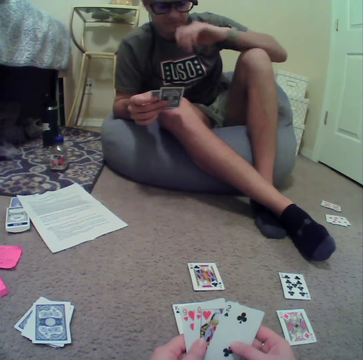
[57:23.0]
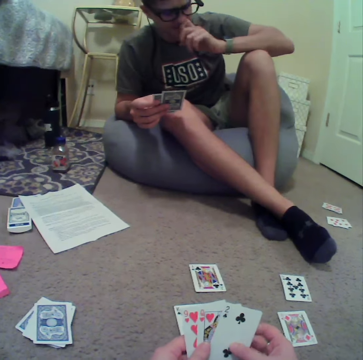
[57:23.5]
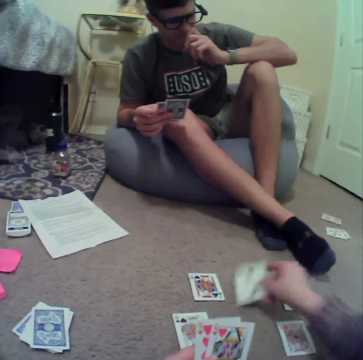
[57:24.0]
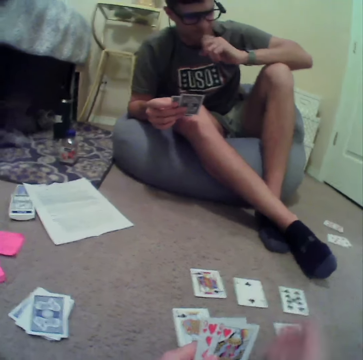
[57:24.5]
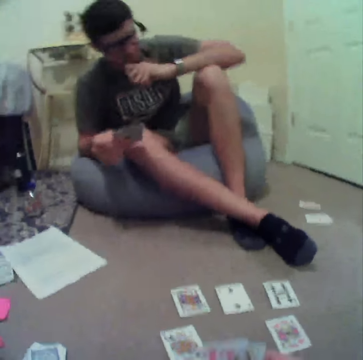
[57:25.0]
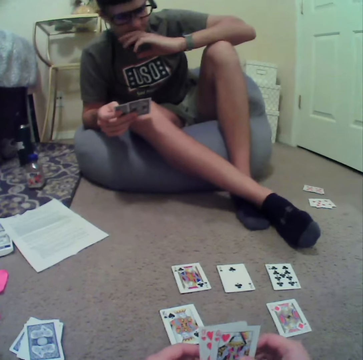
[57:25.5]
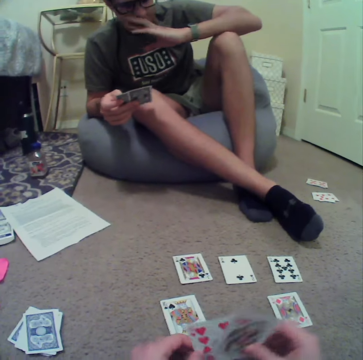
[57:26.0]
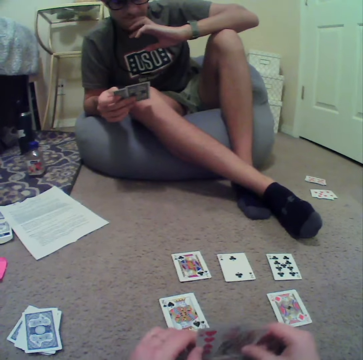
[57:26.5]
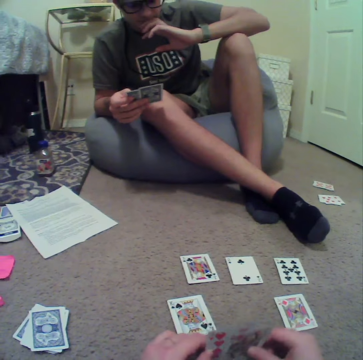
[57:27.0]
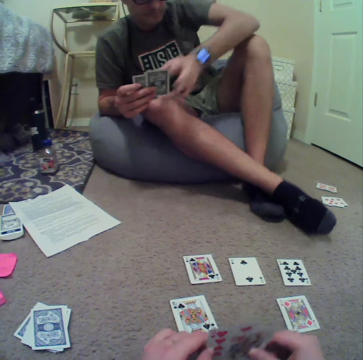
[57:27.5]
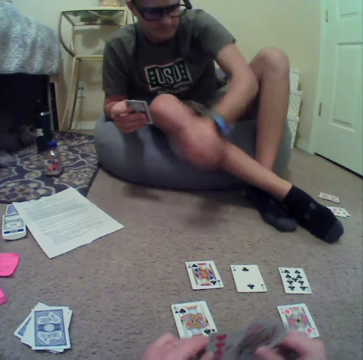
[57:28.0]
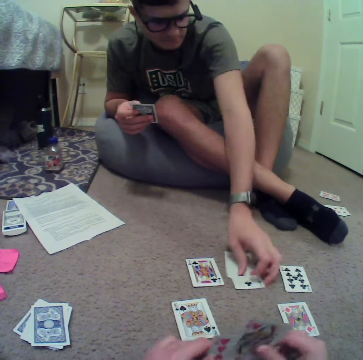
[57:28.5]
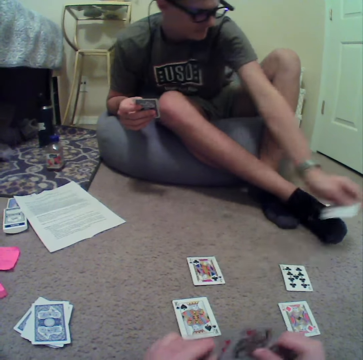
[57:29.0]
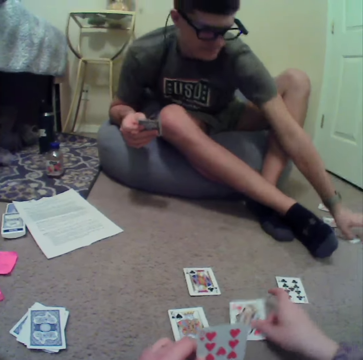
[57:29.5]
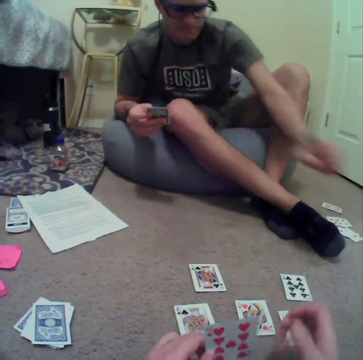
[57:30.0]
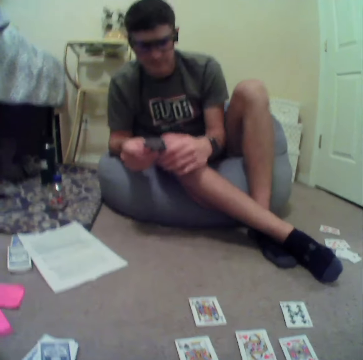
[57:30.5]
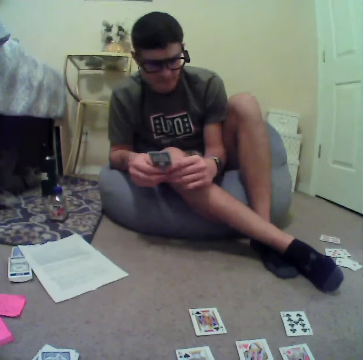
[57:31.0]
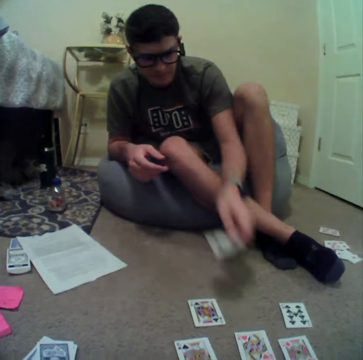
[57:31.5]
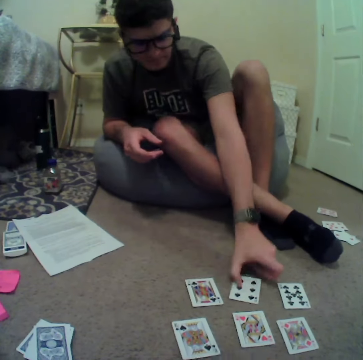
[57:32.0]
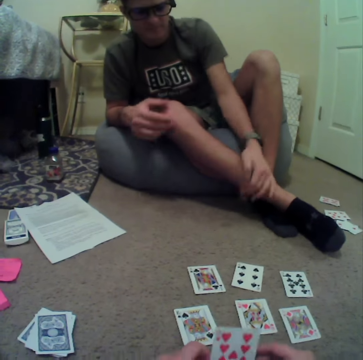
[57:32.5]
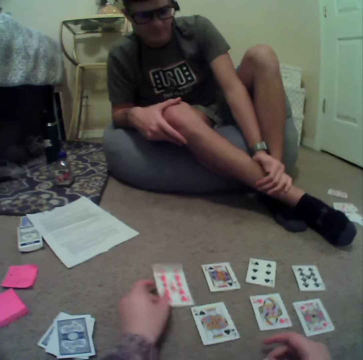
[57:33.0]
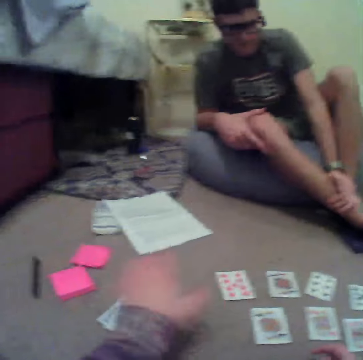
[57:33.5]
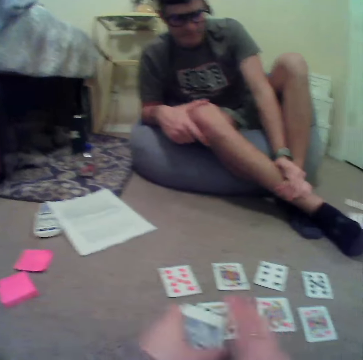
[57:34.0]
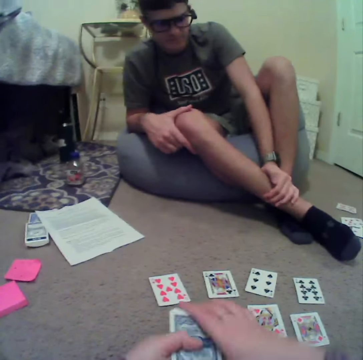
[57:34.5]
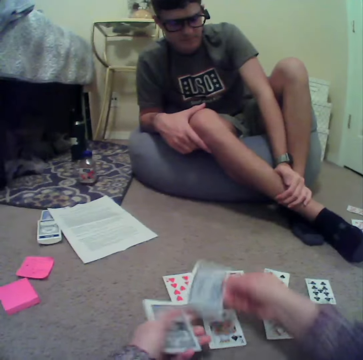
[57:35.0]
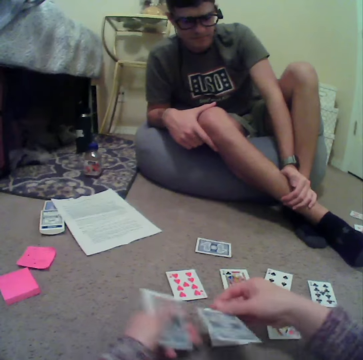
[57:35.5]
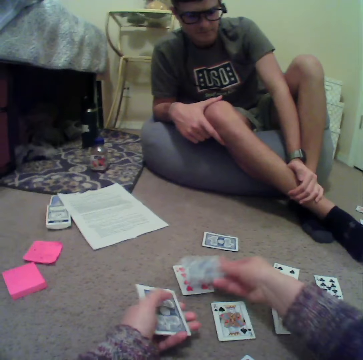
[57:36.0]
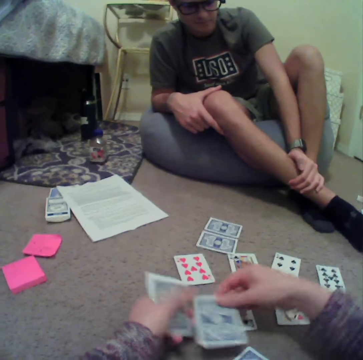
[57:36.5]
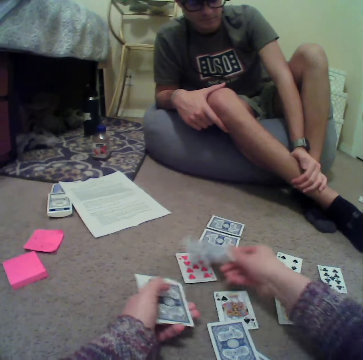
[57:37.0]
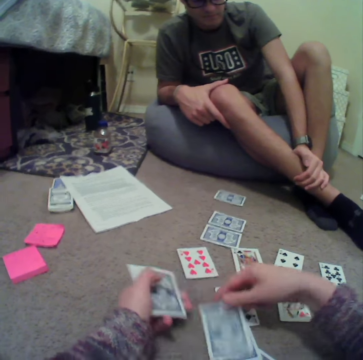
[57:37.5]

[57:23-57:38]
The camera wearer plays a rummy card game in the room. They place the card on the floor. A person plays the rummy card game in the room, places the card on the floor and picks the cards. The camera wearer places the card on the floor. They play the rummy card game in the room. The person plays the rummy card game in the room and places the card on the floor. The camera wearer places the card on the floor. They play the rummy card game in the room. They pick the cards. They distribute the cards.

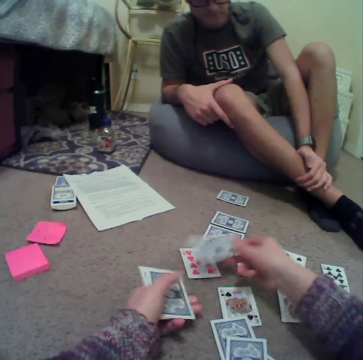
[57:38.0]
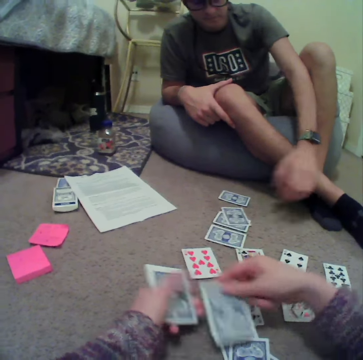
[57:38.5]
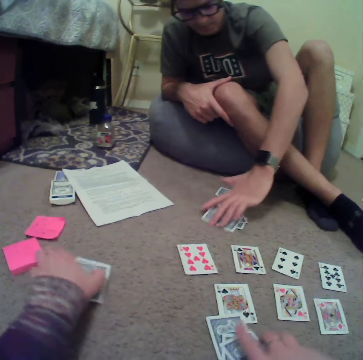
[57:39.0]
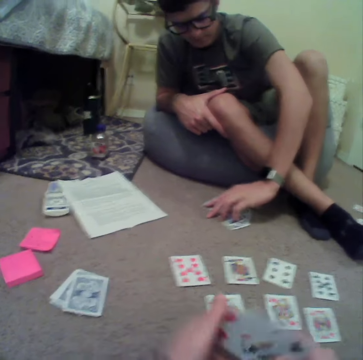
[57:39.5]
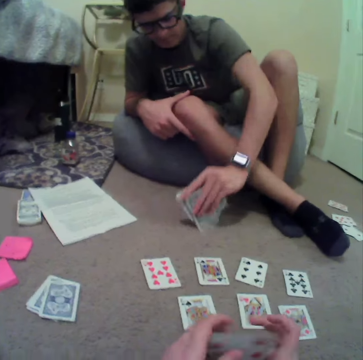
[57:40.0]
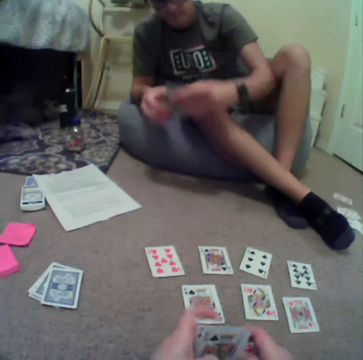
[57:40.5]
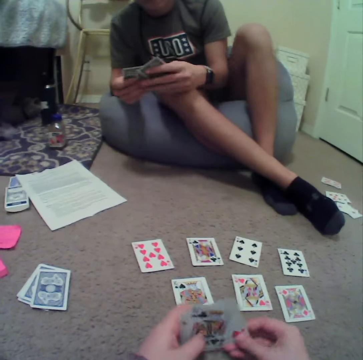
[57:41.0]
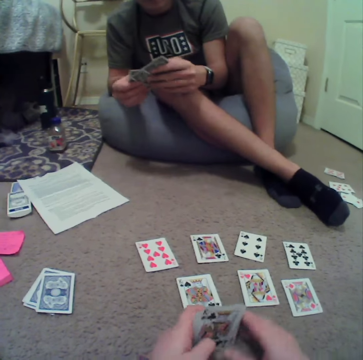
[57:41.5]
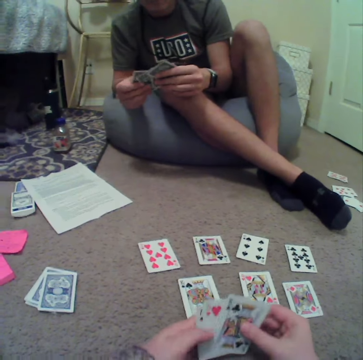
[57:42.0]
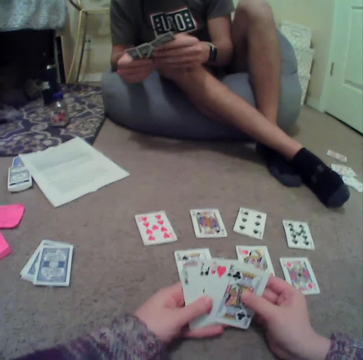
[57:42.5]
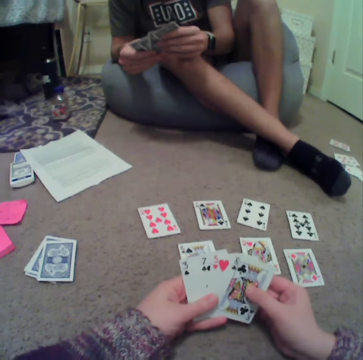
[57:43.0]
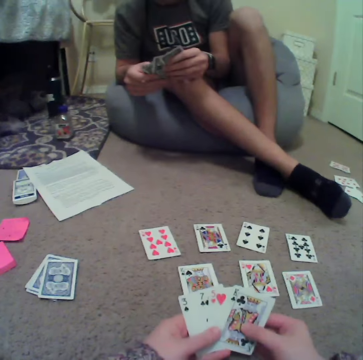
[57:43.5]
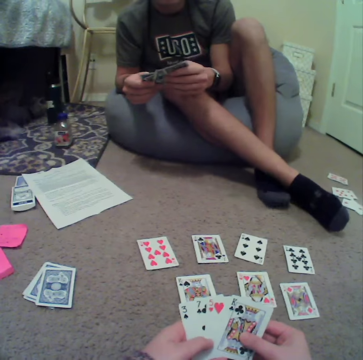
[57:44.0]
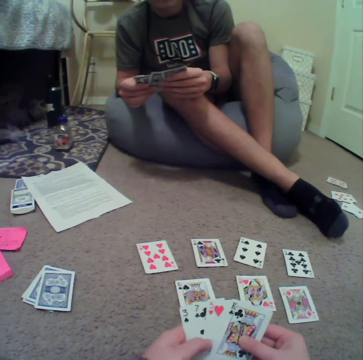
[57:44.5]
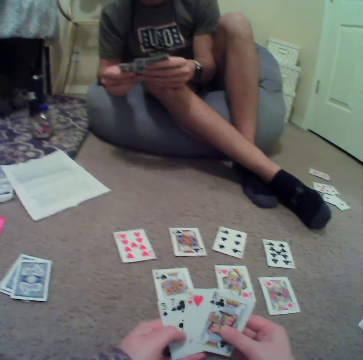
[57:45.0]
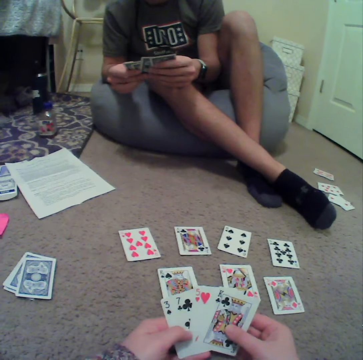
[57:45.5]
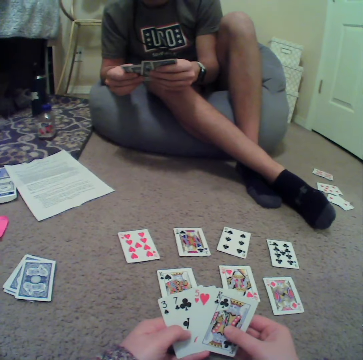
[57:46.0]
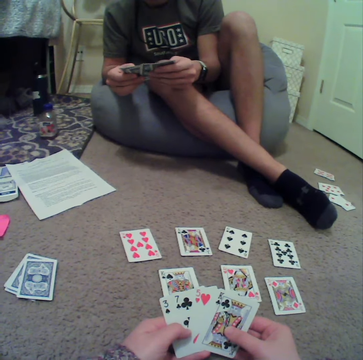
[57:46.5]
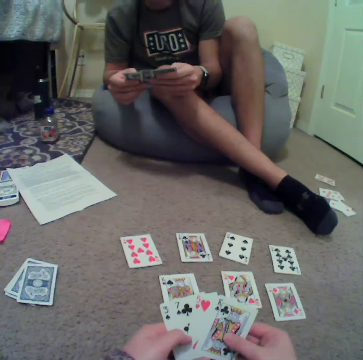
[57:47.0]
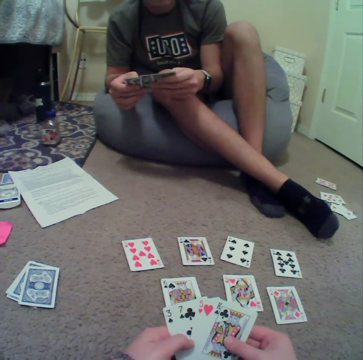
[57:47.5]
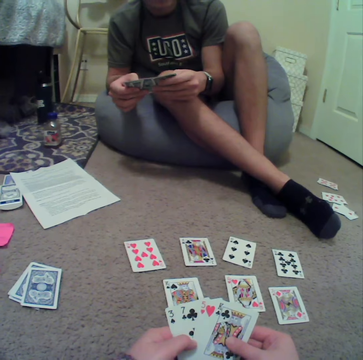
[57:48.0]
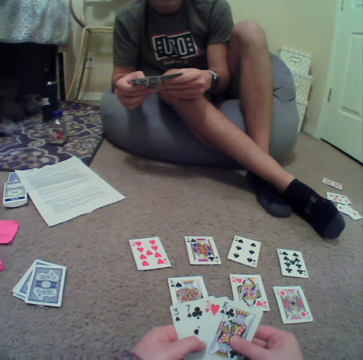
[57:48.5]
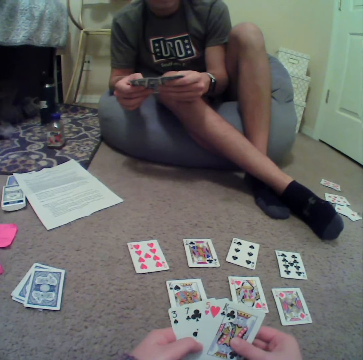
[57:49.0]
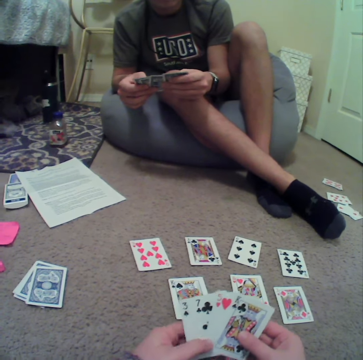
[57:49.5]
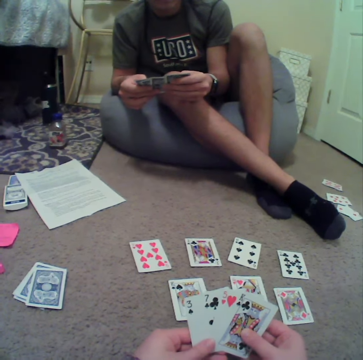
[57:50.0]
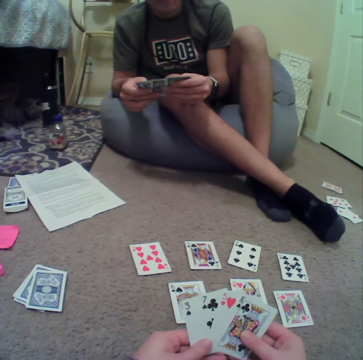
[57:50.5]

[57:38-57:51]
A person plays a rummy card game in the room and picks the cards.

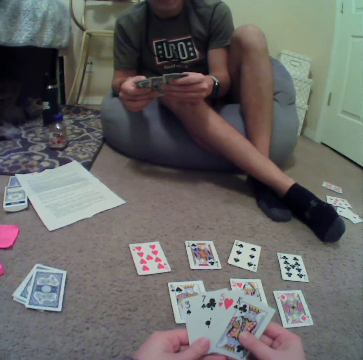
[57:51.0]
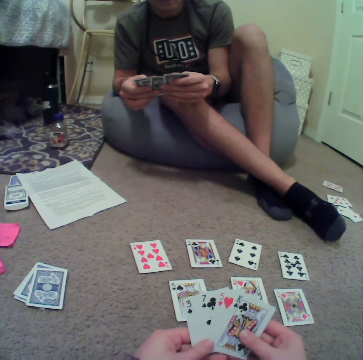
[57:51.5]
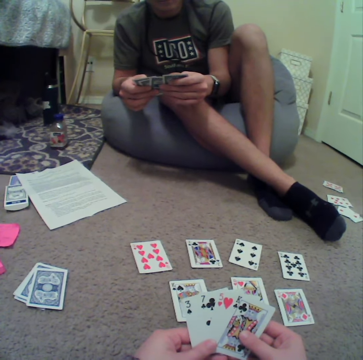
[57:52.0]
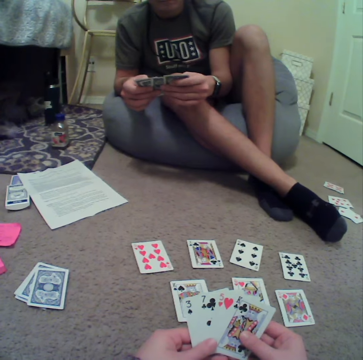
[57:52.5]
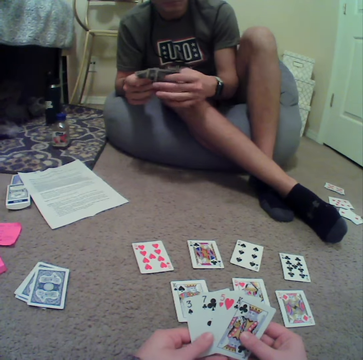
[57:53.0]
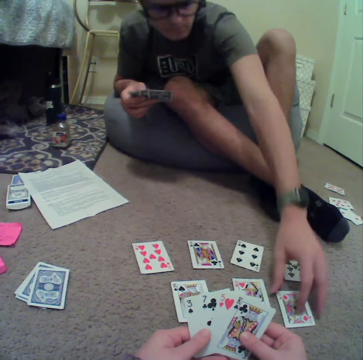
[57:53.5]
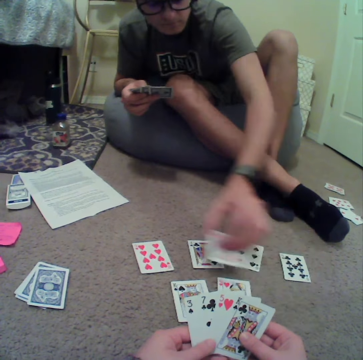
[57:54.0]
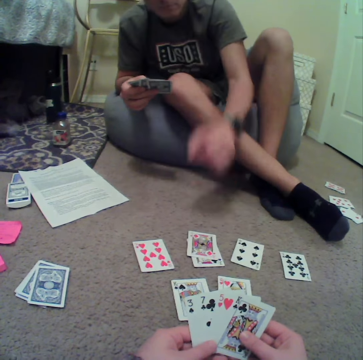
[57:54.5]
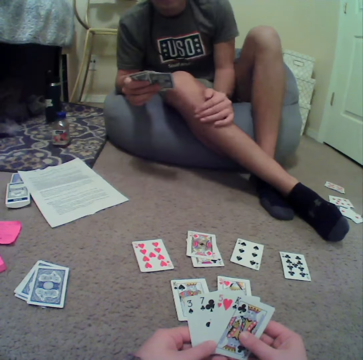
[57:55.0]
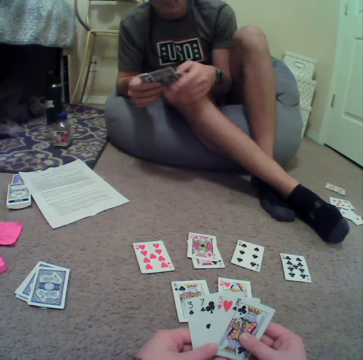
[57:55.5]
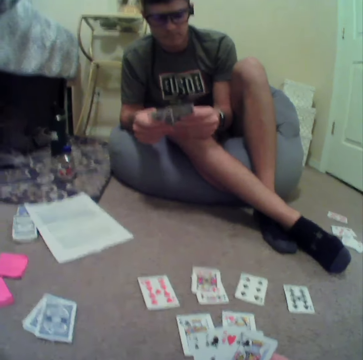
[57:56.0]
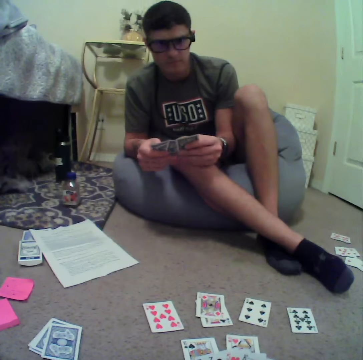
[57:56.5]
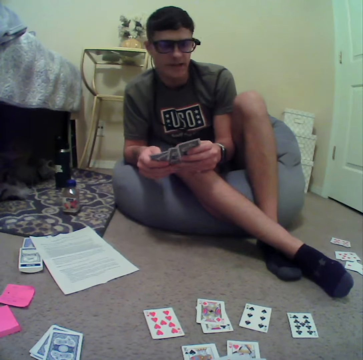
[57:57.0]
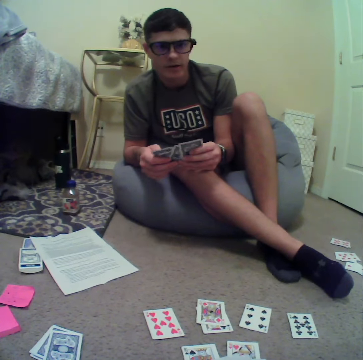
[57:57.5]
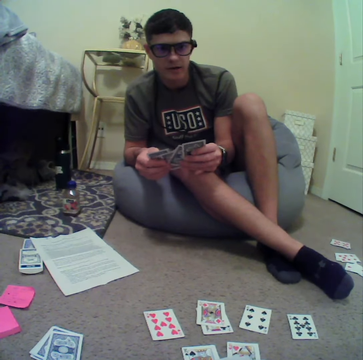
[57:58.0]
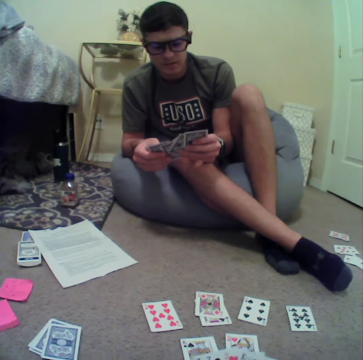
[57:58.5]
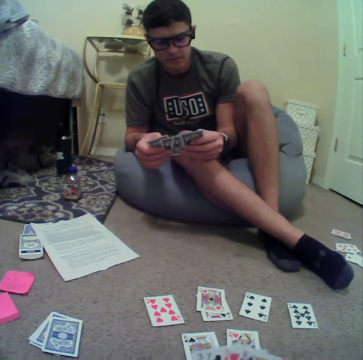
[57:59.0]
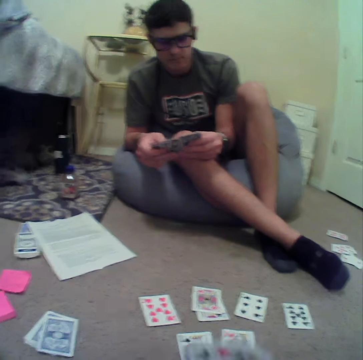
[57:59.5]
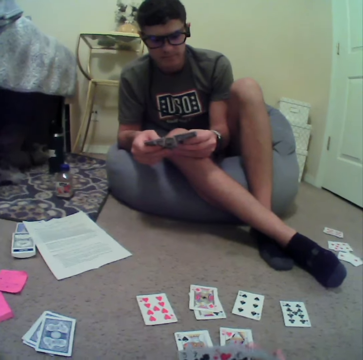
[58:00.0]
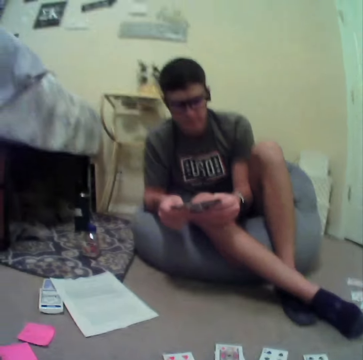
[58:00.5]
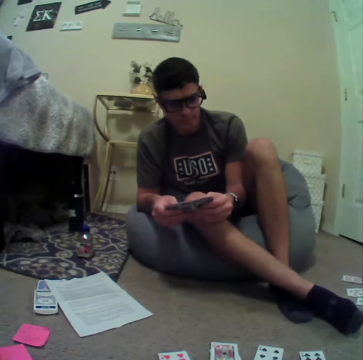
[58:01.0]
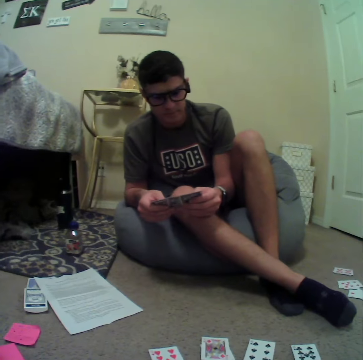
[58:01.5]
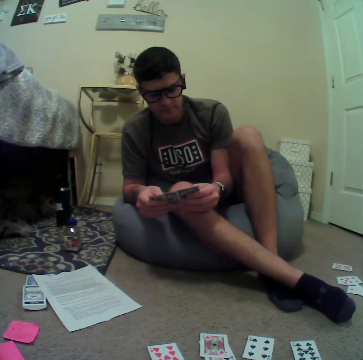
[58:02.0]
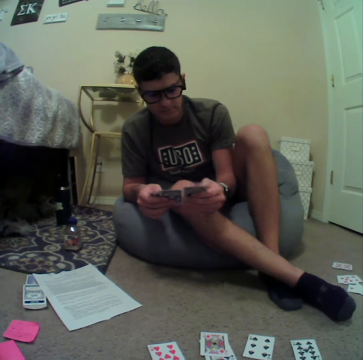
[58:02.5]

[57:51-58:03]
A person plays a rummy card game in the room and picks the cards.
